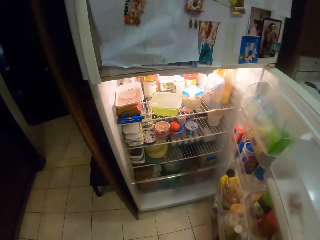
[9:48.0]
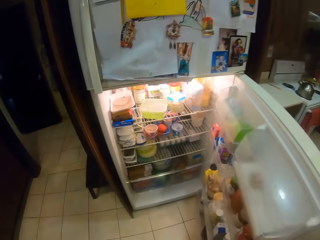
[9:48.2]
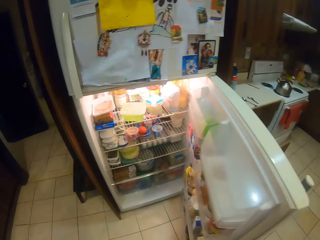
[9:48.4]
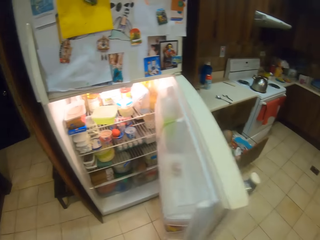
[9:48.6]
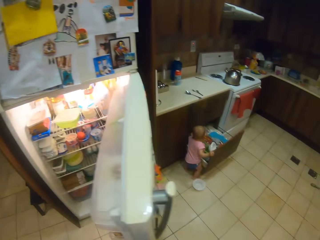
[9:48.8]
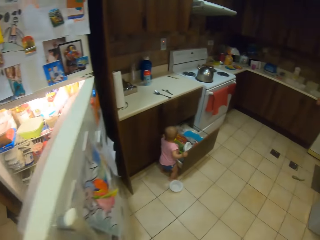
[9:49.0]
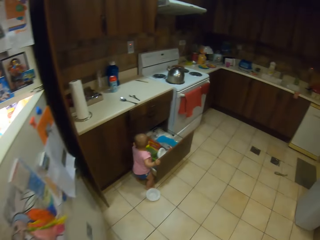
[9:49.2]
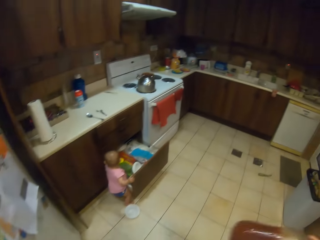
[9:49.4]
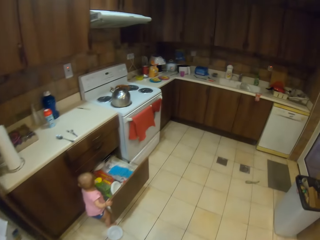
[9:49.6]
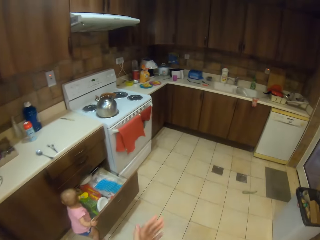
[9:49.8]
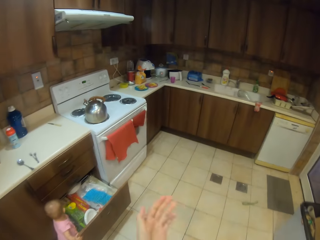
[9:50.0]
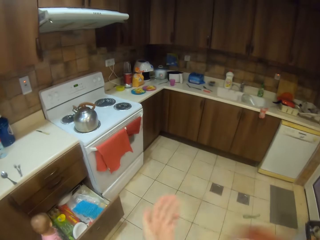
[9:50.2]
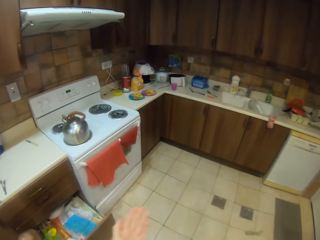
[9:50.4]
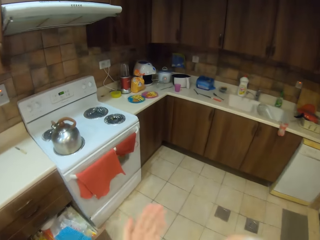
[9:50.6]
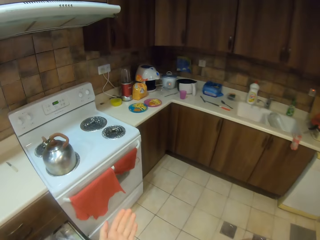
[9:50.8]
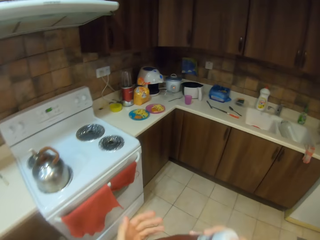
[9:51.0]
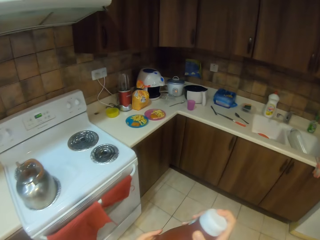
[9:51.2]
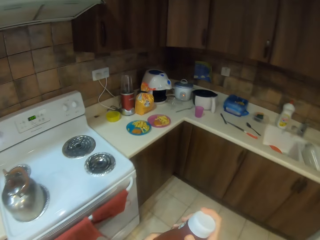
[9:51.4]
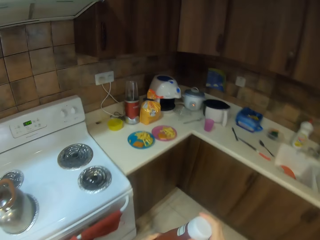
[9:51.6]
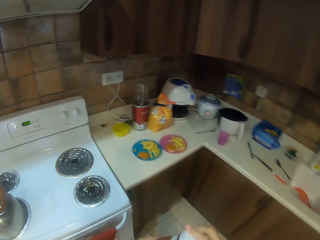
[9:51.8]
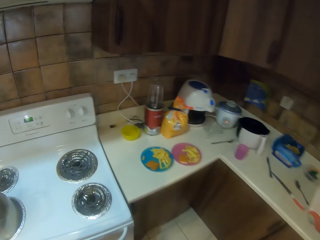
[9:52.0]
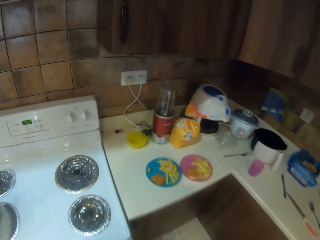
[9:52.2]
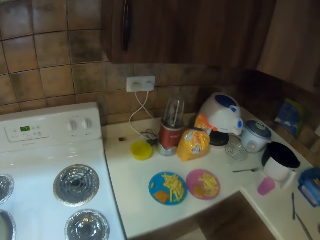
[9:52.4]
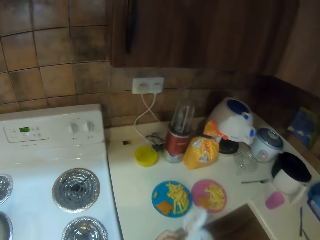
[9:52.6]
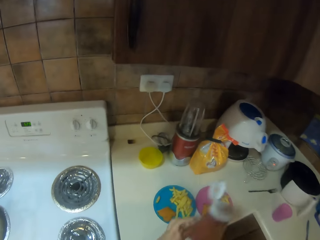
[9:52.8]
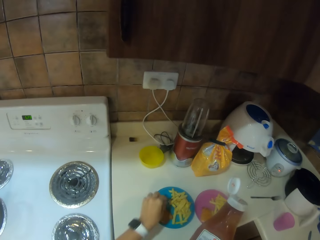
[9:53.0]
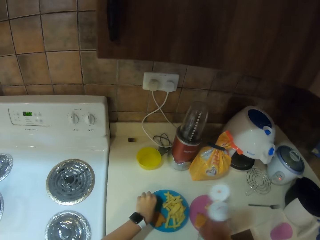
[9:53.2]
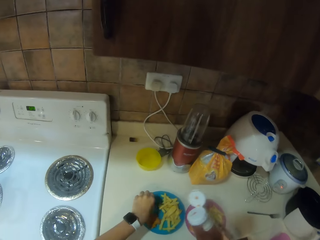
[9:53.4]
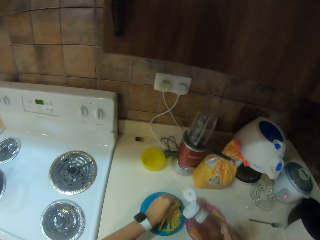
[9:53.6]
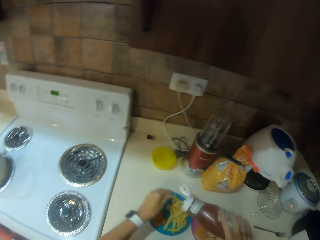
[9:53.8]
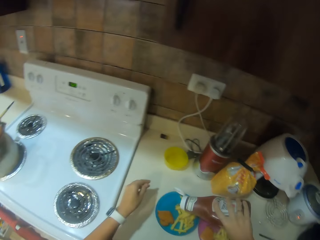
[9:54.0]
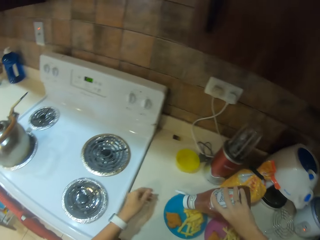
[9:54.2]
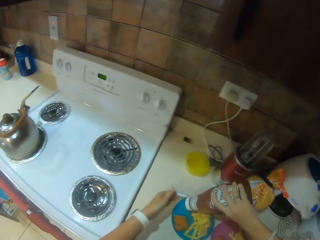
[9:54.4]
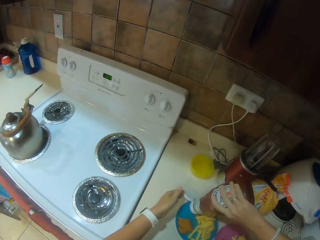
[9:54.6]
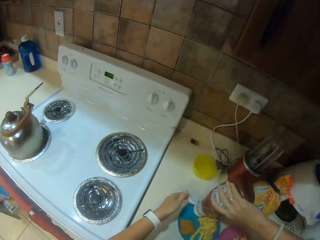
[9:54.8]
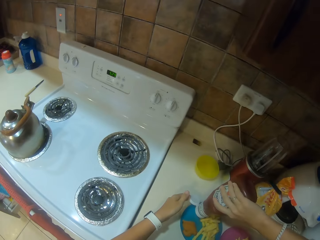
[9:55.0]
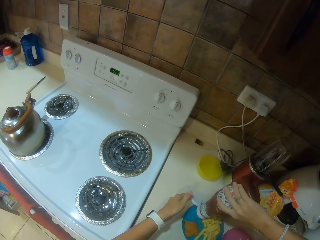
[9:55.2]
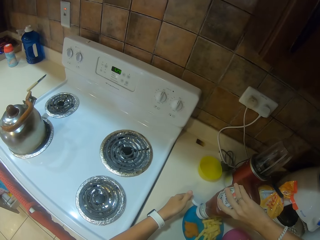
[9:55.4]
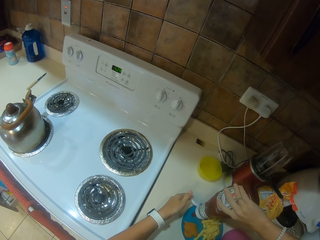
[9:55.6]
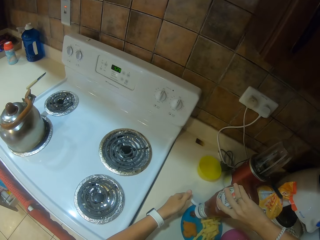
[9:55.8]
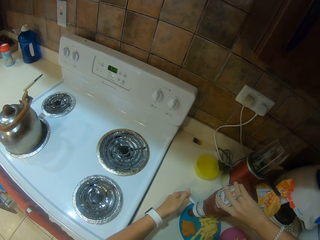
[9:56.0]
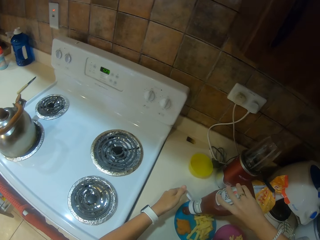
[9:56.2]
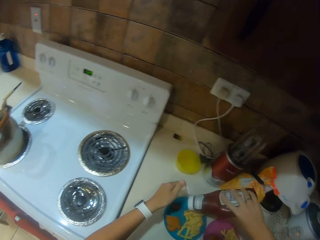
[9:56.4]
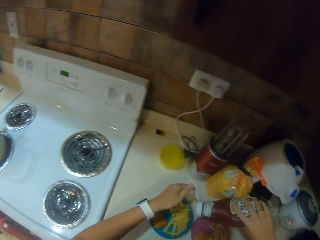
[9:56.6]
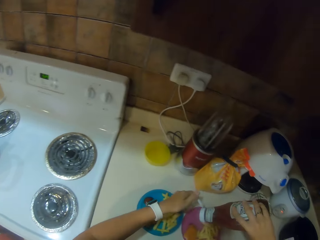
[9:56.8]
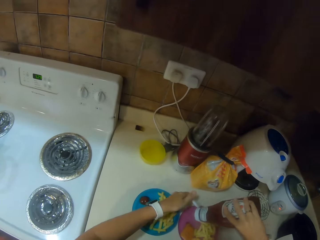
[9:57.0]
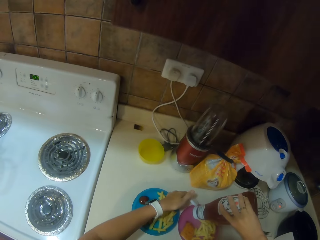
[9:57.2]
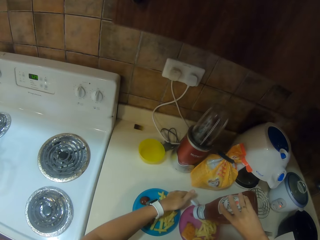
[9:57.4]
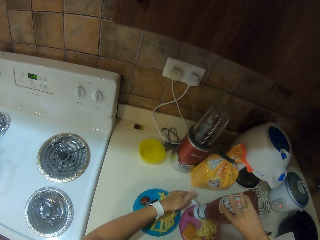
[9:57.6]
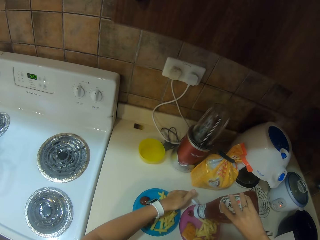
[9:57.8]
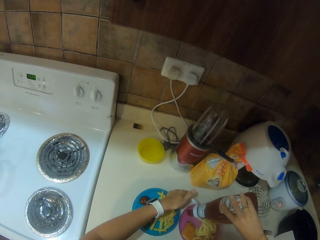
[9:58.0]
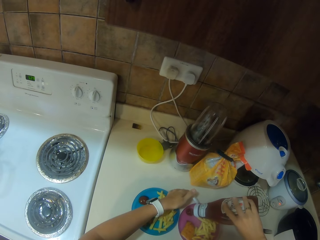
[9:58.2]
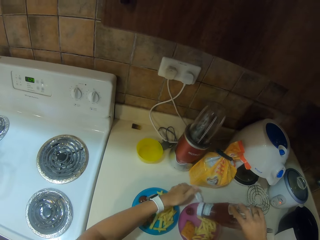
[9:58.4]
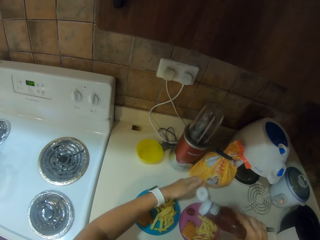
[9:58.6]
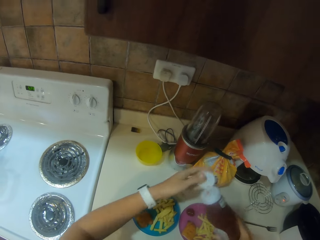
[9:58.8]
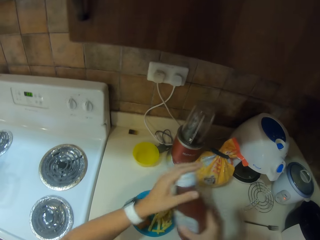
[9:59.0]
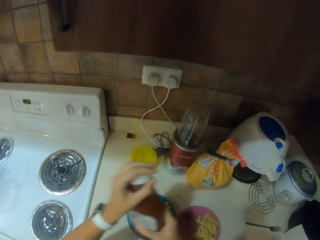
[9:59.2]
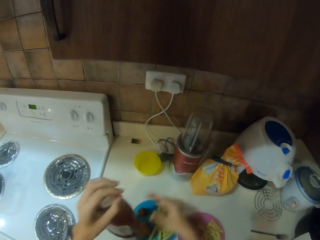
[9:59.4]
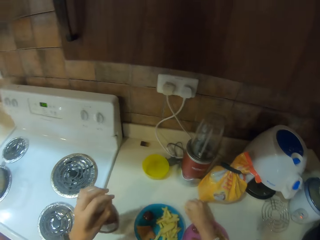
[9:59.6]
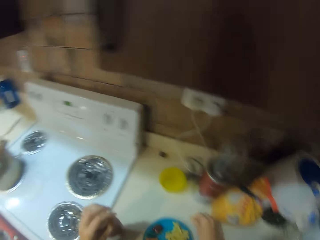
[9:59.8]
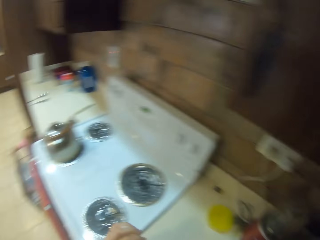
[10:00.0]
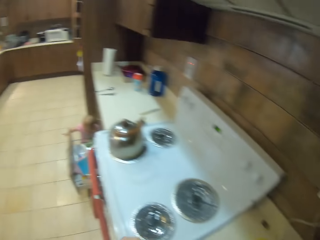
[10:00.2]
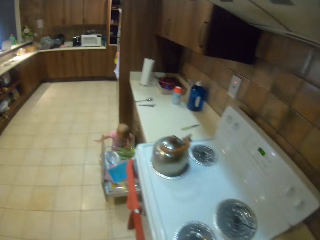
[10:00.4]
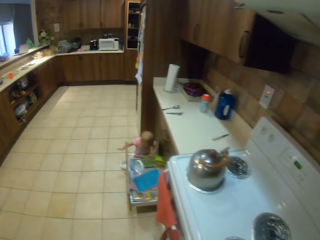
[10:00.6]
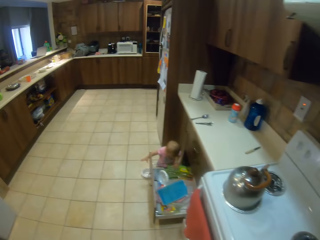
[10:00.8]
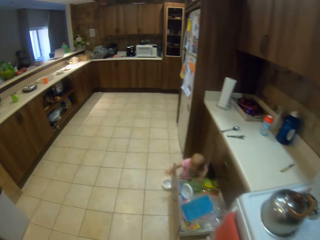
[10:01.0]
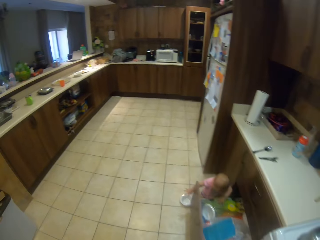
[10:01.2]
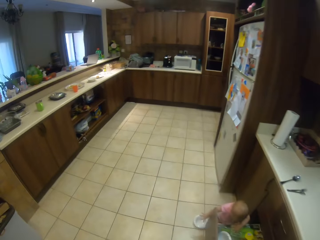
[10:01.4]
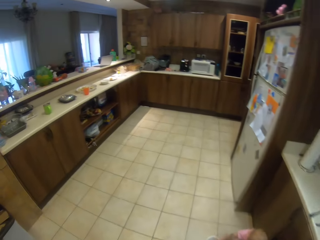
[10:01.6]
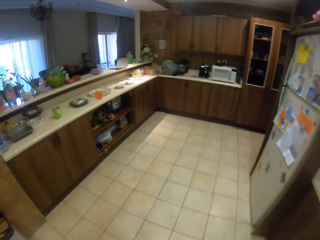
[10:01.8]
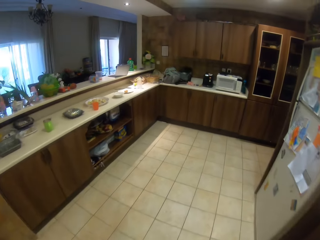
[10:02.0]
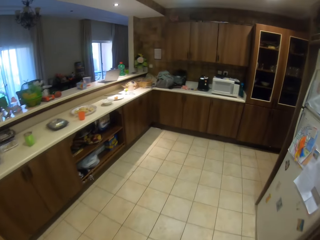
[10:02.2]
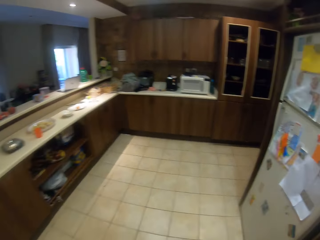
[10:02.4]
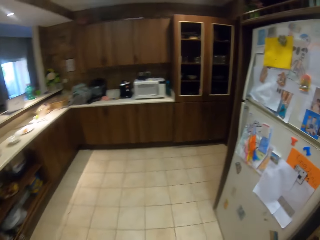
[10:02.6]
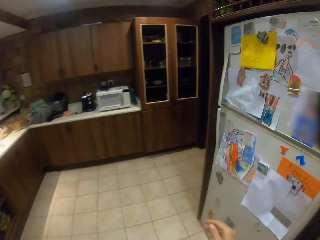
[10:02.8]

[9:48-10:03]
The camera wearer closes the fridge. They walk around the kitchen. They open the bottle. They move the potatoes. They put the tomato sauce on the plate. They put the tomato sauce on the plate again. They close the bottle lid. They pass the bottle to the left hand and put the bottle down. They walk around the kitchen.

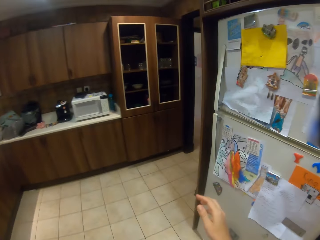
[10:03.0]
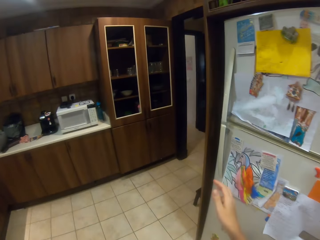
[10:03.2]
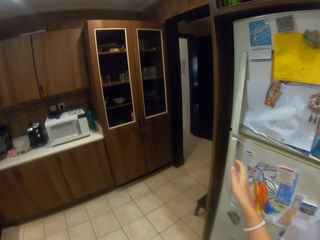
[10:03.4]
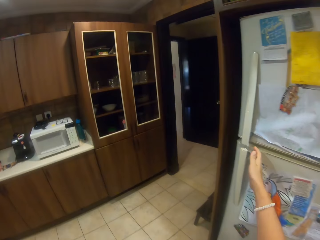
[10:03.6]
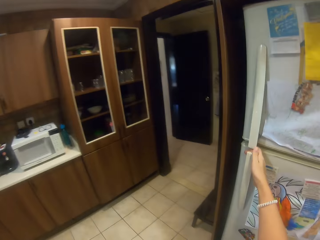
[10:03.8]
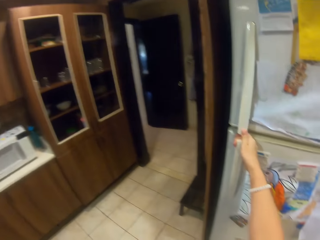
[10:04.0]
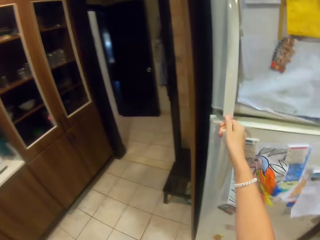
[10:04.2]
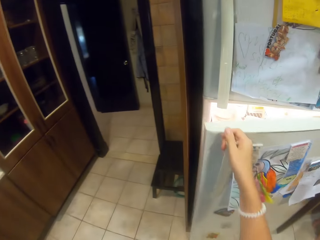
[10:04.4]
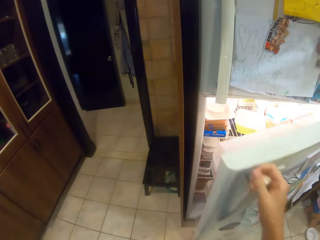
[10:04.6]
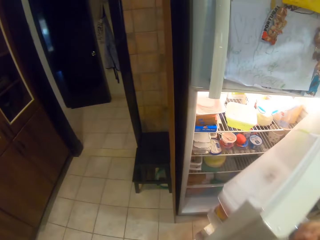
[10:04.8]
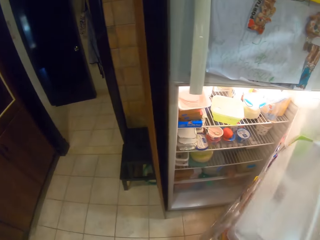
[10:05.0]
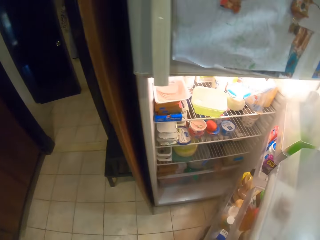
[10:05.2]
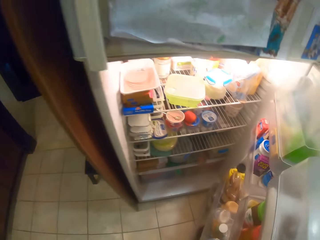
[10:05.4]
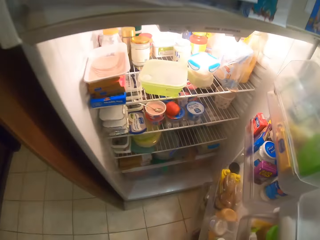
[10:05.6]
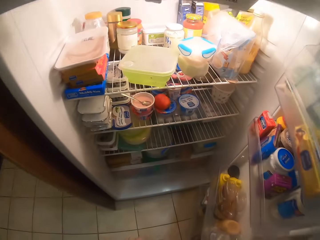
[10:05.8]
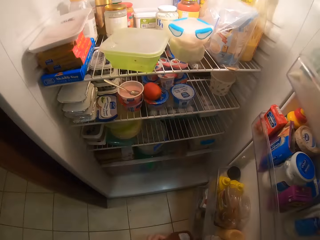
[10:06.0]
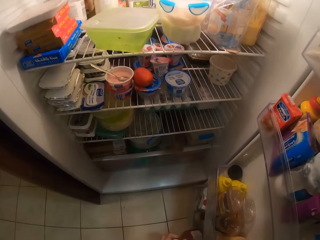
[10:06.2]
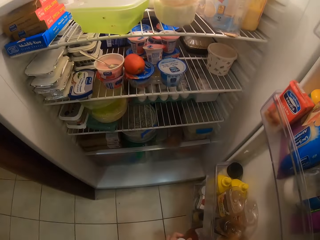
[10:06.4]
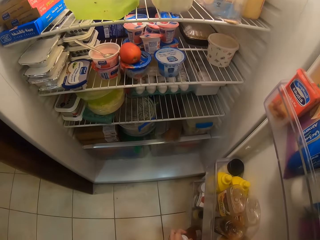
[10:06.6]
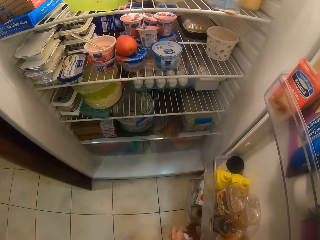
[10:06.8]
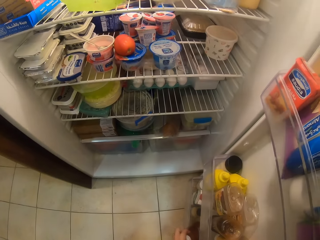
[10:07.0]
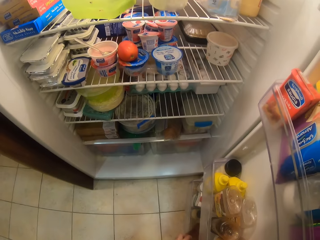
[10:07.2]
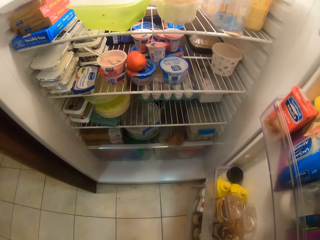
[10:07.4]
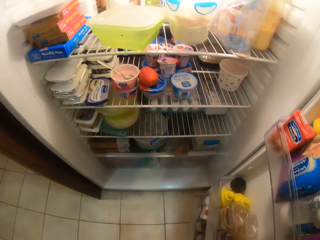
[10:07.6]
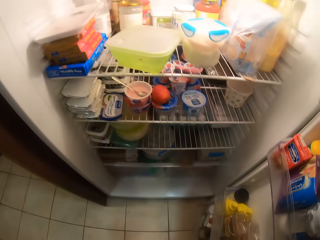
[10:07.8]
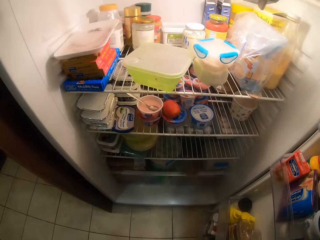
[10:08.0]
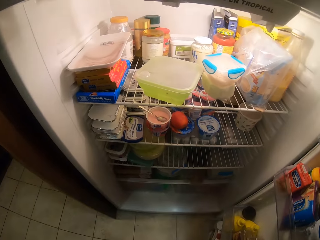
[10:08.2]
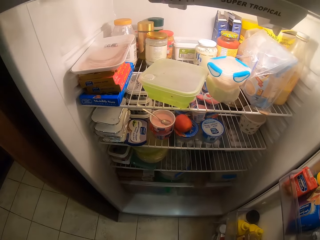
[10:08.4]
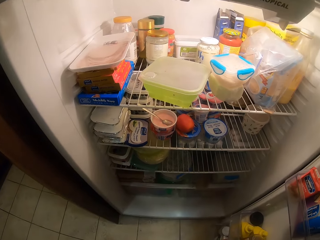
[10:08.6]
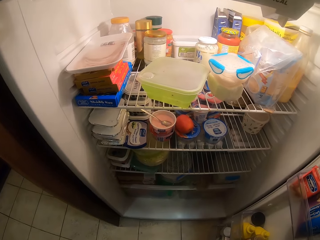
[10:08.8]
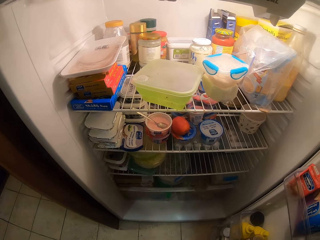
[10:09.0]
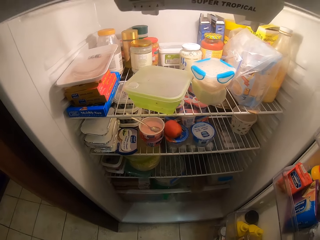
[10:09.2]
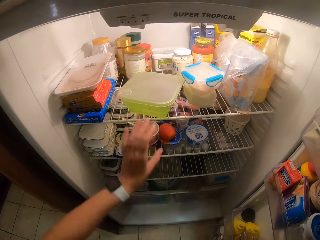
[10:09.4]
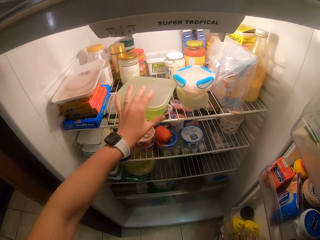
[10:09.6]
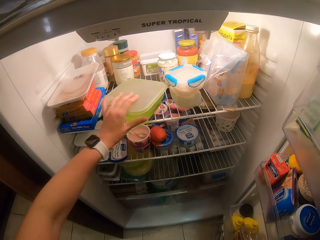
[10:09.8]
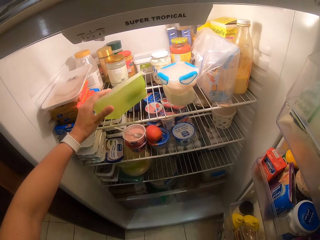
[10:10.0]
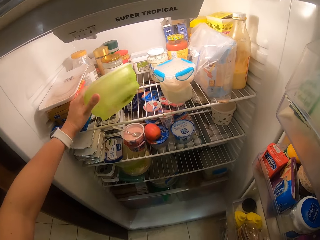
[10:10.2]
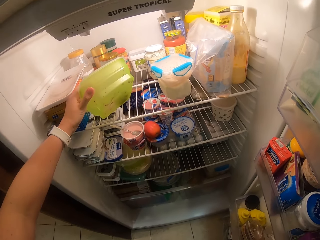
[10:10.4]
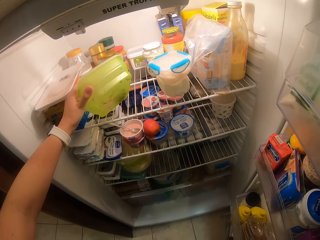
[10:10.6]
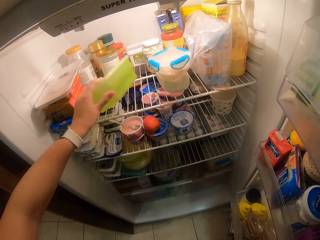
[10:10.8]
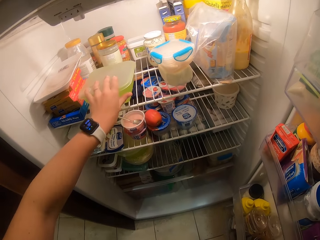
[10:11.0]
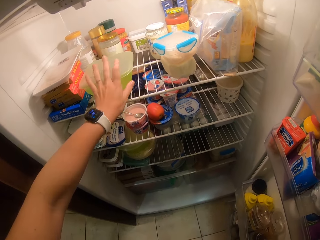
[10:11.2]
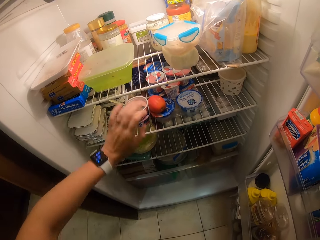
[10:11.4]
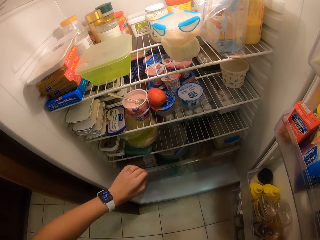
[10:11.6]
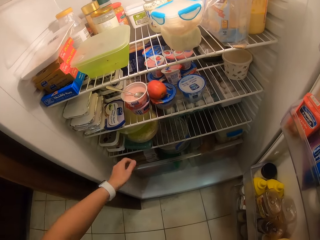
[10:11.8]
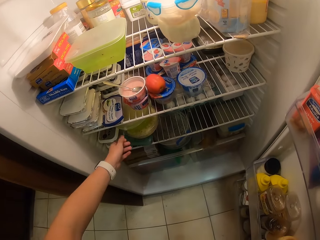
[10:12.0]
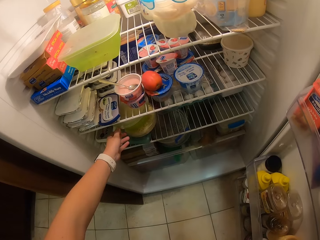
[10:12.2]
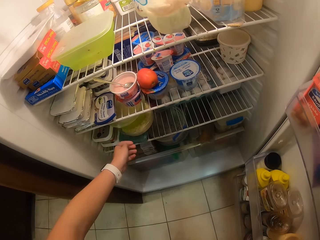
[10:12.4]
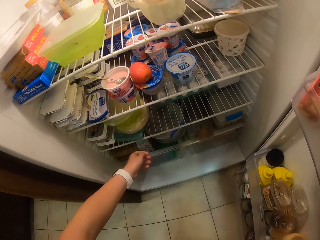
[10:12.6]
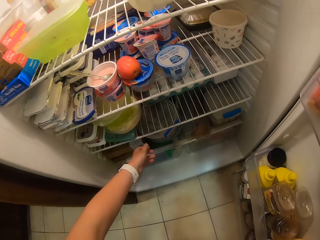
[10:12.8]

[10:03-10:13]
The camera wearer opens the fridge. They put the bottle on the fridge shelf. They do something. They touch the container. They hold a dish. They pick up the container.
